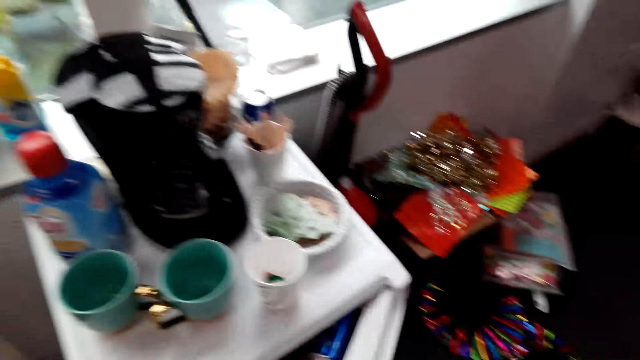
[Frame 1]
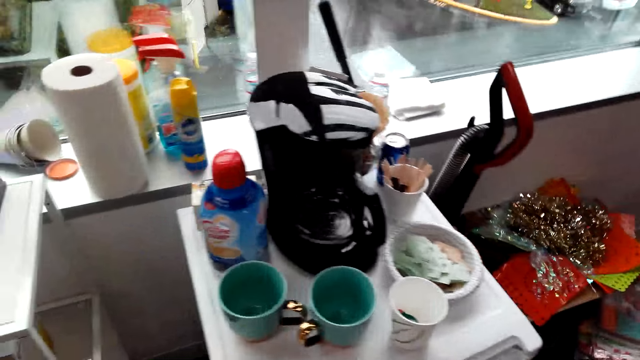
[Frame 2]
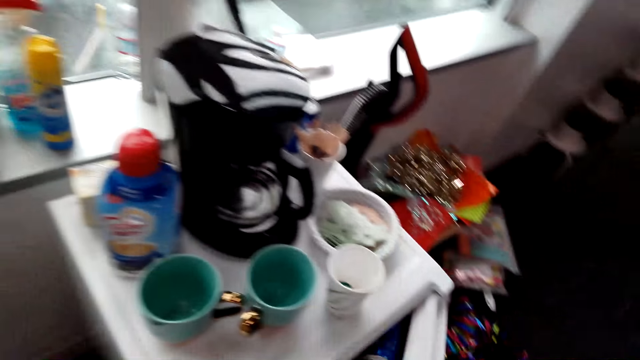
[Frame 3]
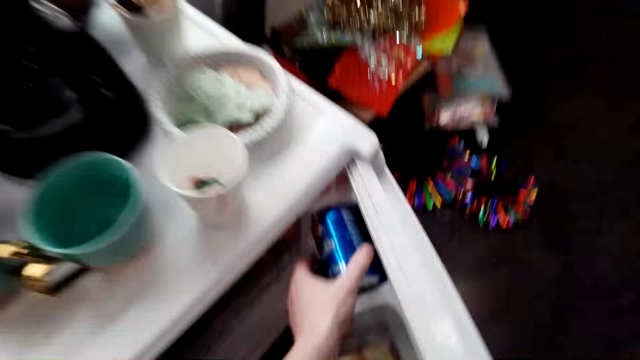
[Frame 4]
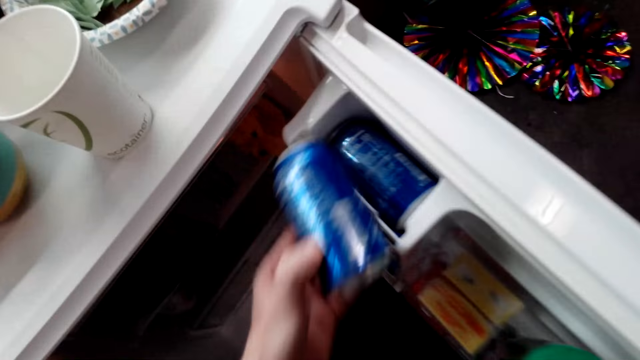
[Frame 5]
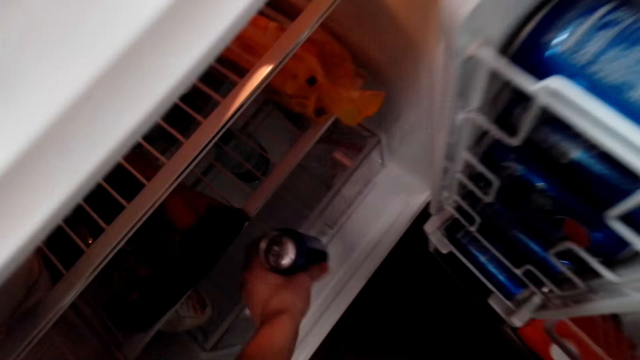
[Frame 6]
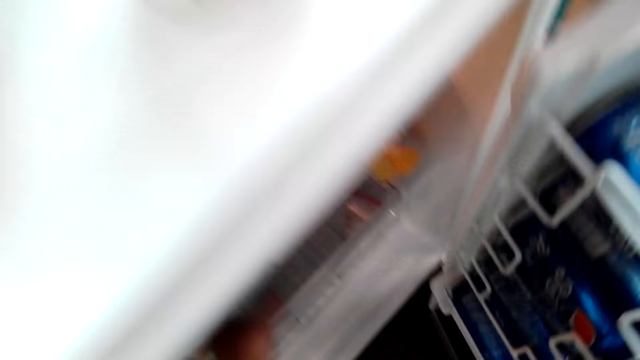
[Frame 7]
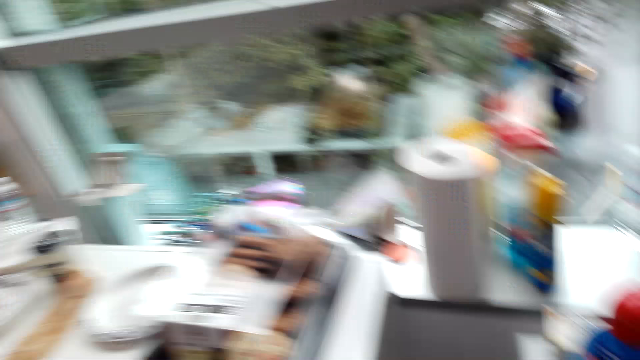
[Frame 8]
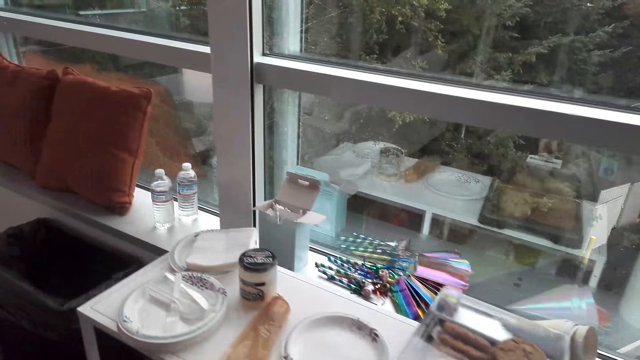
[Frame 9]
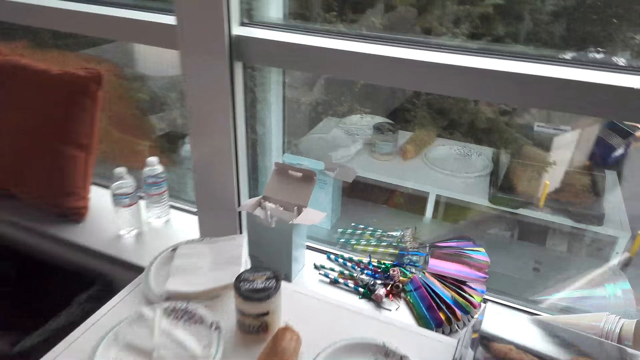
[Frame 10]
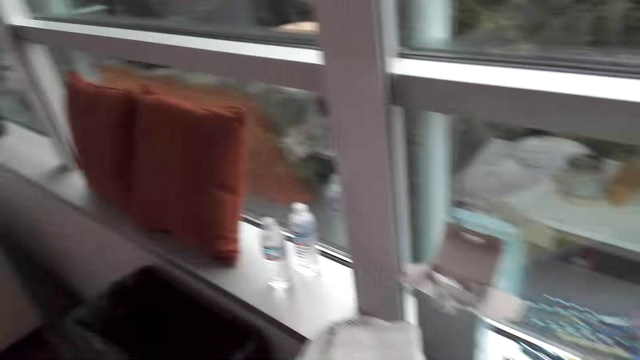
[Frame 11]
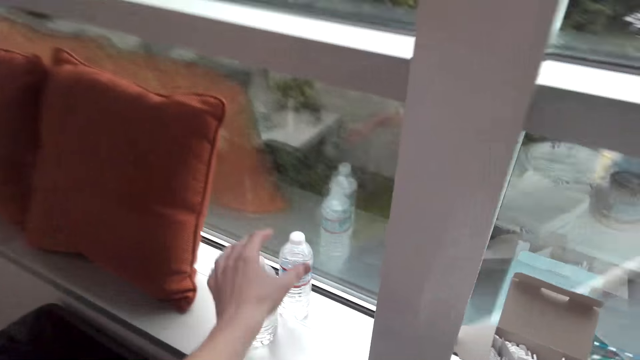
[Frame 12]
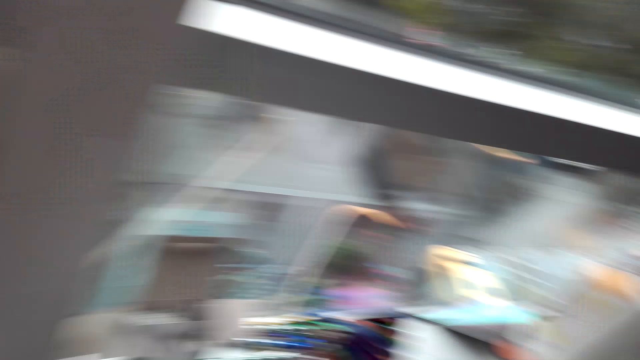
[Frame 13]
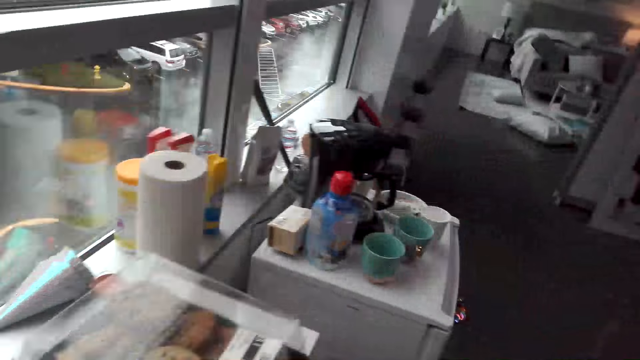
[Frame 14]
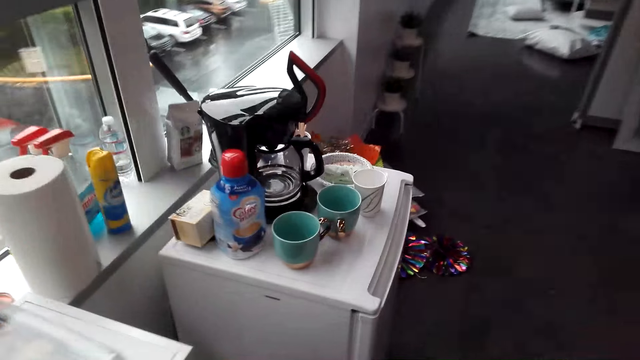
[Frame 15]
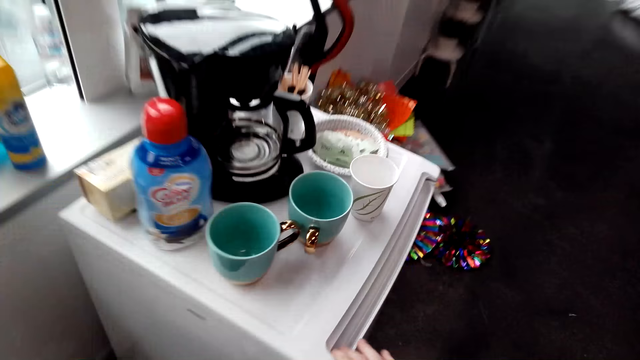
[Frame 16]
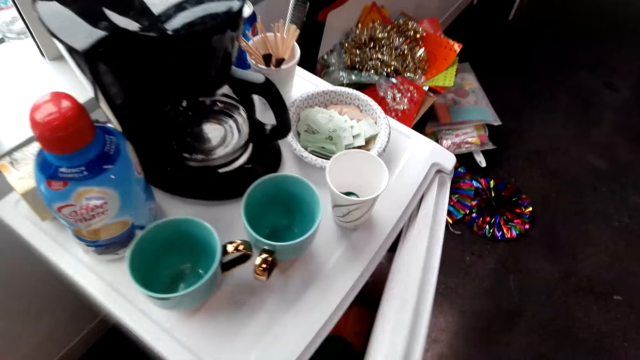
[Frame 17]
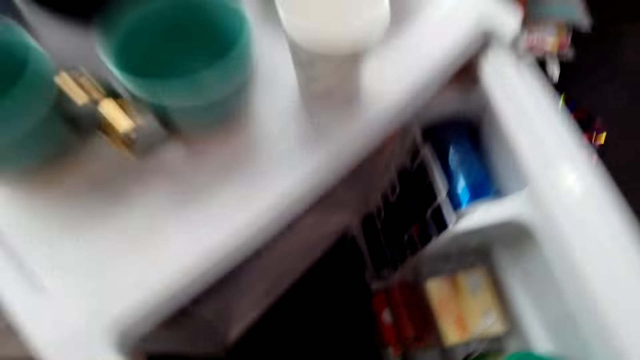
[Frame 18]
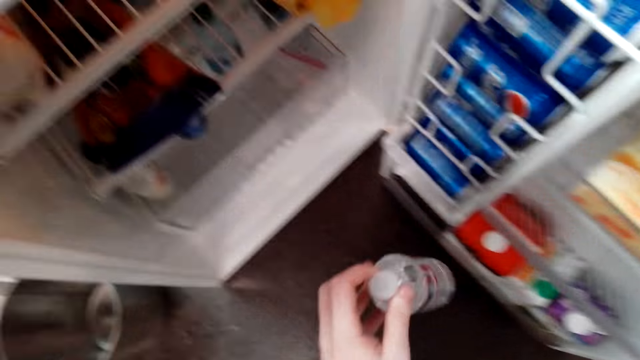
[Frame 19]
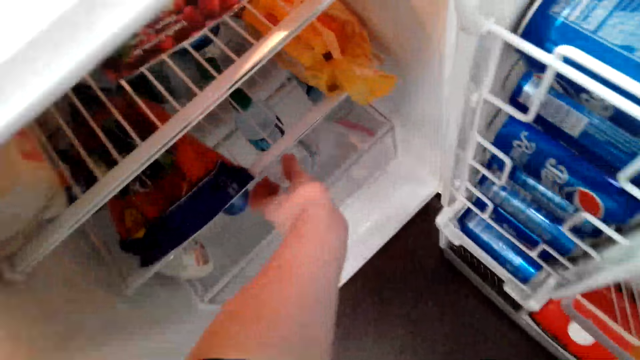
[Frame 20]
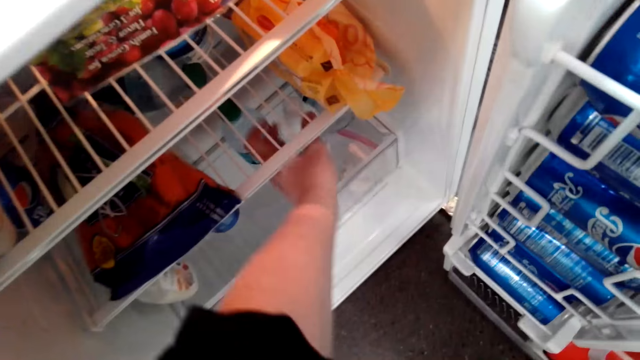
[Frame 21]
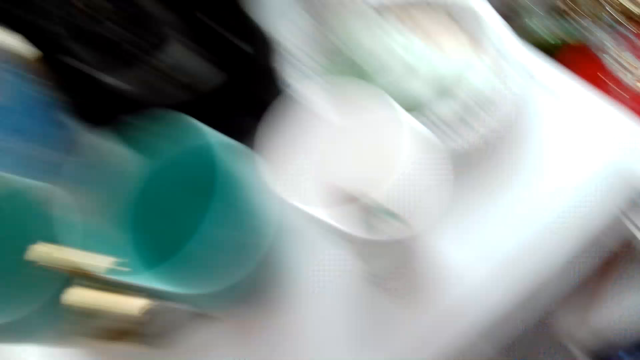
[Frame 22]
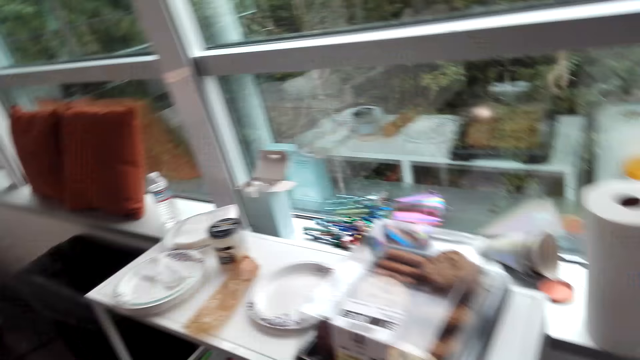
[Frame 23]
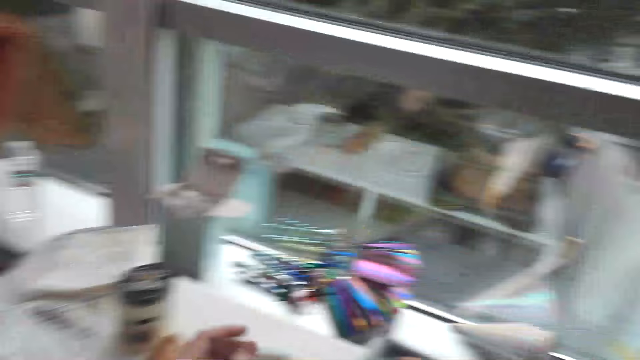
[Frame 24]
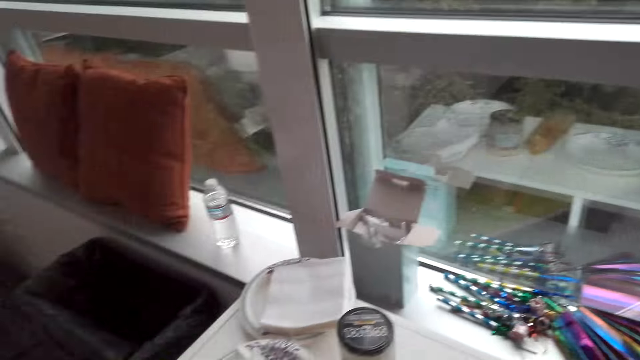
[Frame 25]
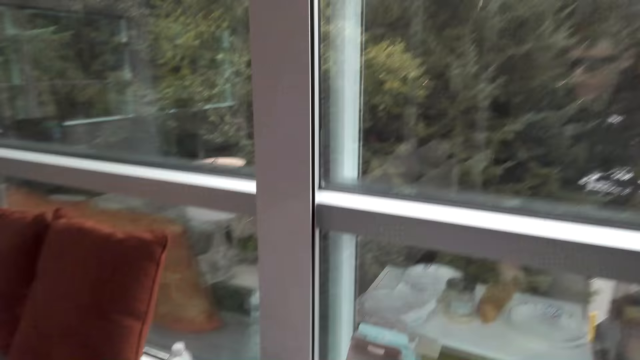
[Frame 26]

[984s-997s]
The camera wearer closes the fridge. They open the fridge, pick a Pepsi can, and put the Pepsi can into the fridge. They close the fridge. They walk in the room. They pick a plastic bottle of water from the window. They walk in the room. They open the fridge. They put the plastic bottle of water into the fridge.

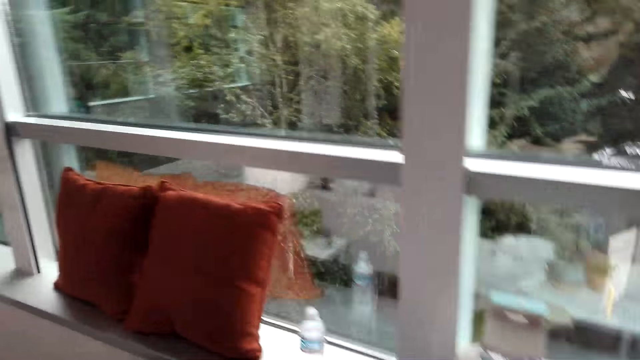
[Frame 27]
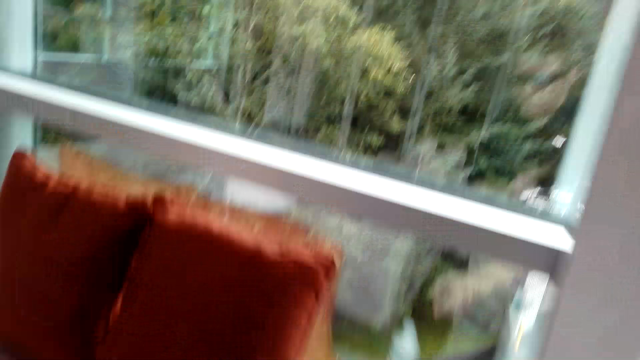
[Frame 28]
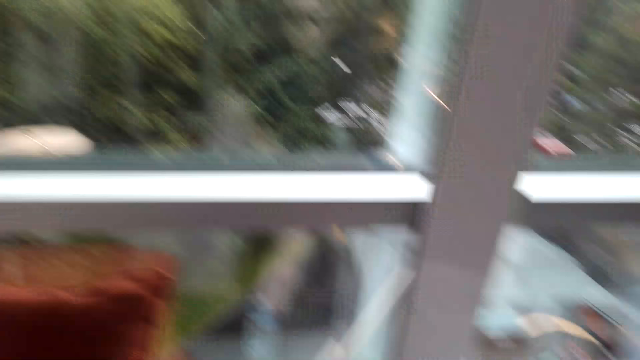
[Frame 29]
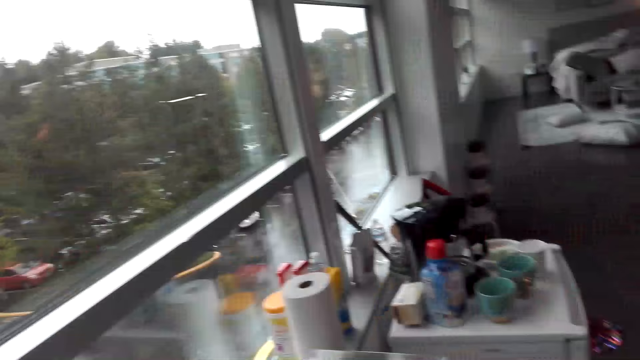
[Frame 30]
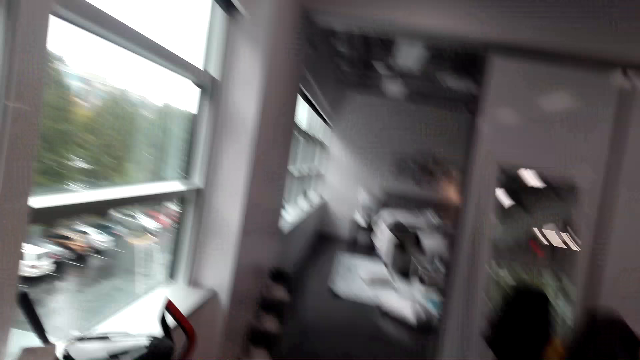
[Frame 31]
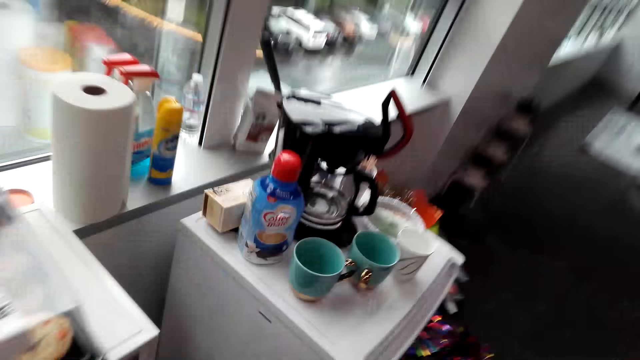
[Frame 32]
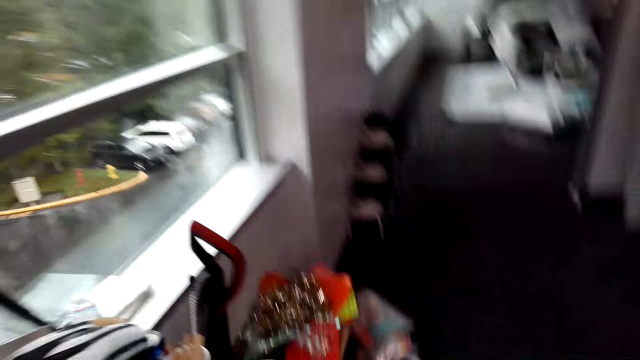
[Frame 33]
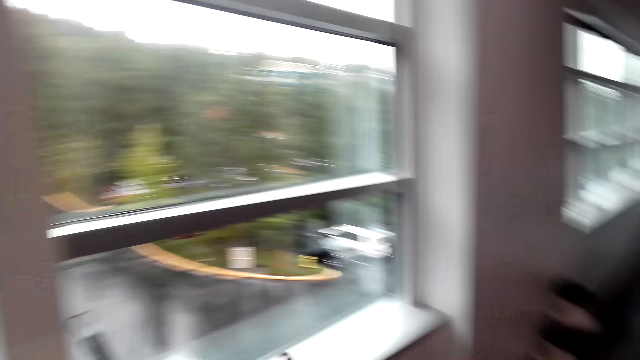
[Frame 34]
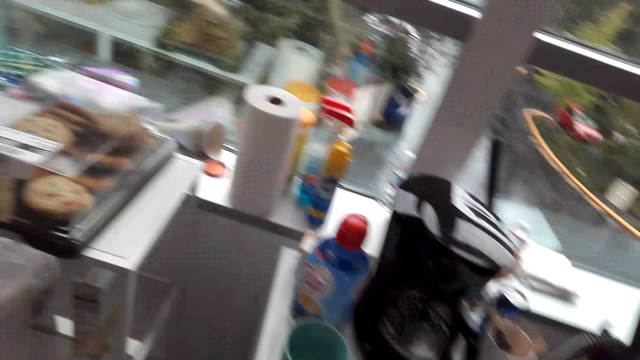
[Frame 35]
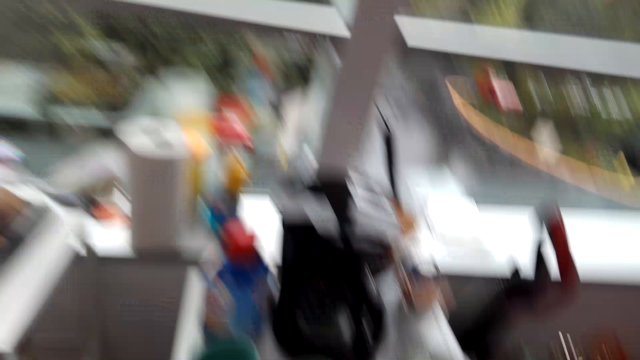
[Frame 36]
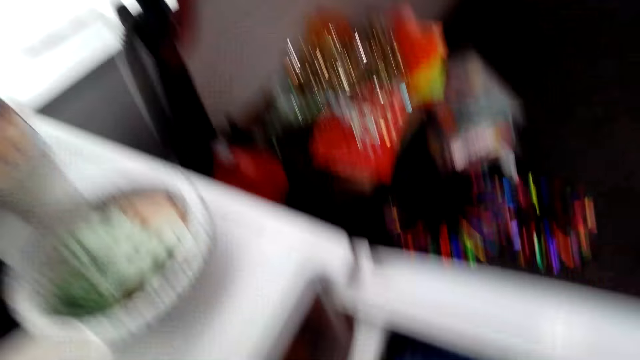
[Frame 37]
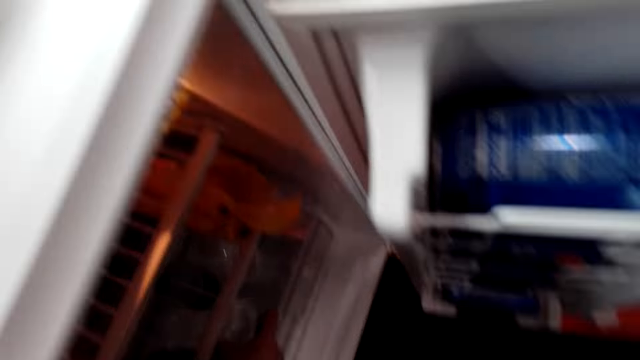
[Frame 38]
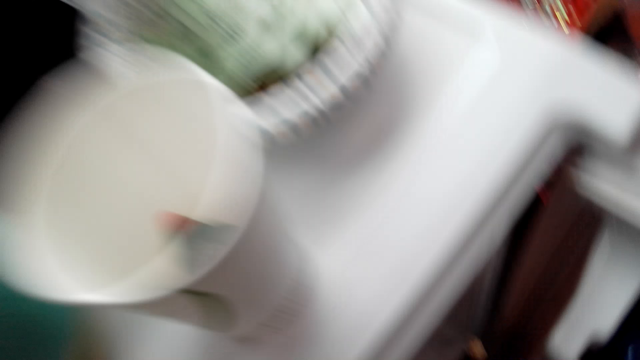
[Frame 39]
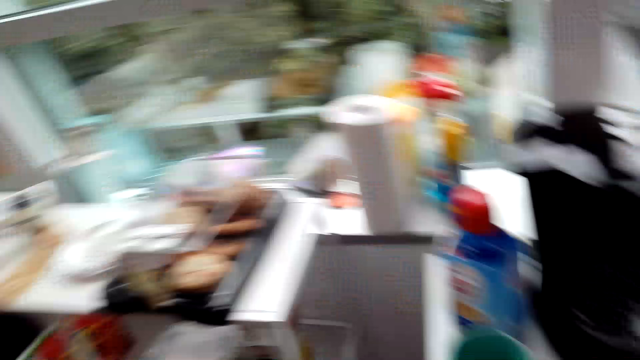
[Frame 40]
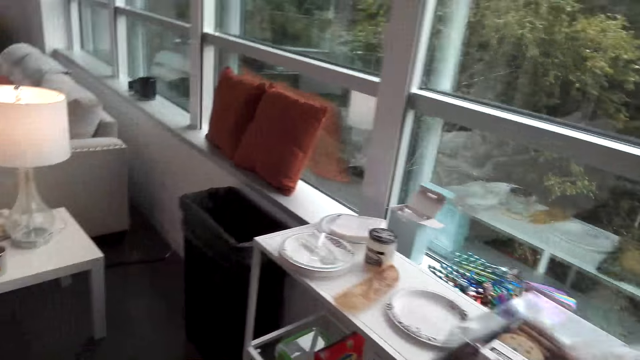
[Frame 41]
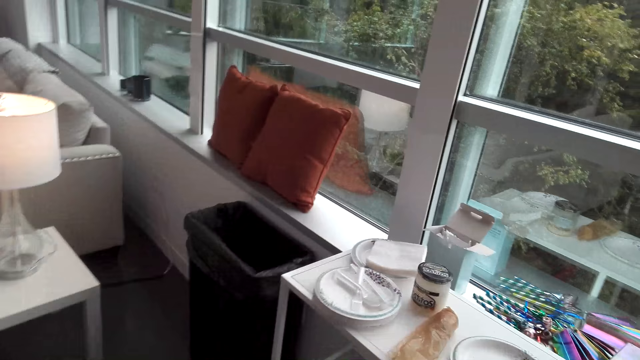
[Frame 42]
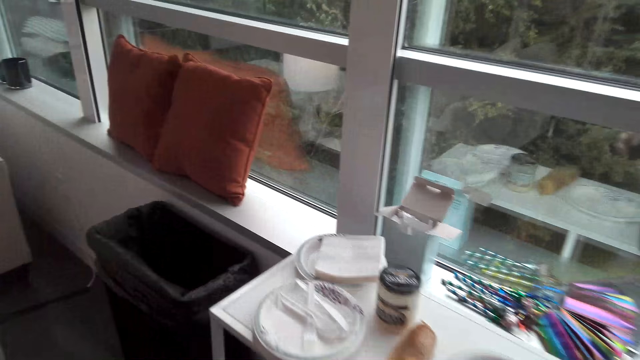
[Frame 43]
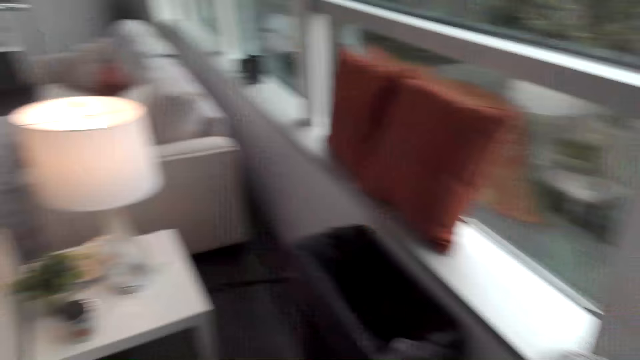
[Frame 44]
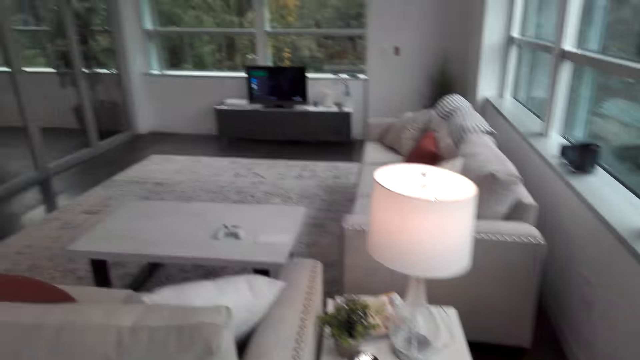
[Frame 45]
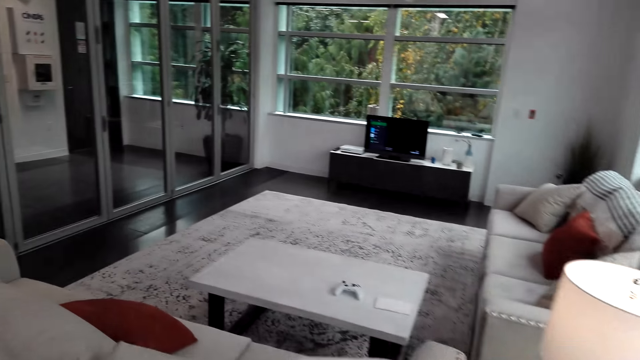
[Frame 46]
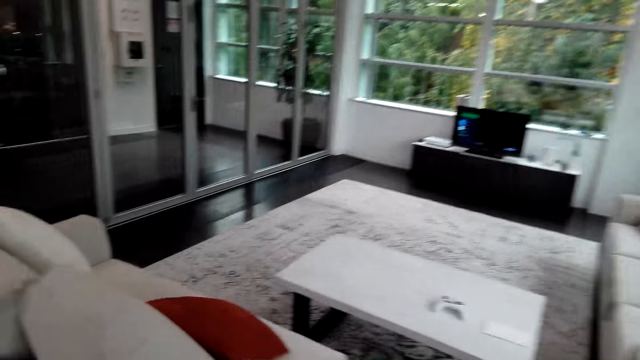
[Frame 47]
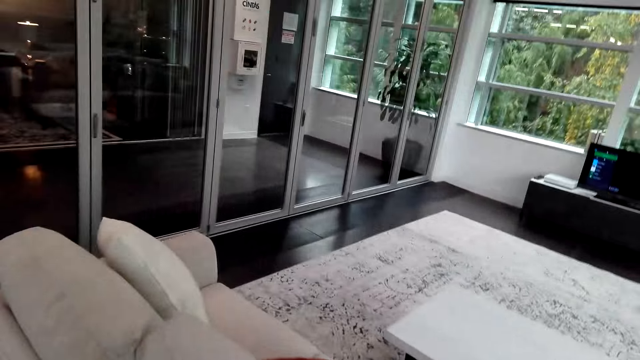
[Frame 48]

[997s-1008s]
The camera wearer picks a plastic bottle of water. They walk in the room. They open the fridge. They put the plastic bottle of water into the fridge. They walk in the room.
